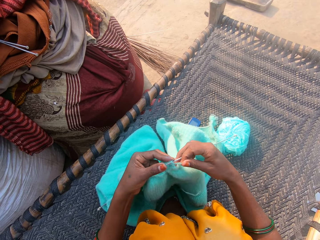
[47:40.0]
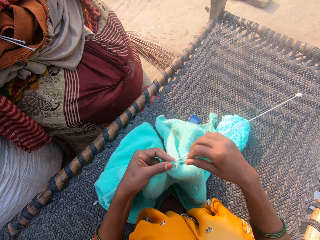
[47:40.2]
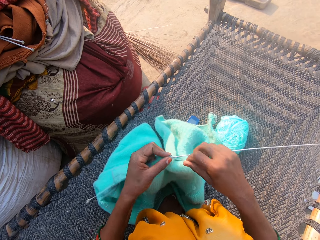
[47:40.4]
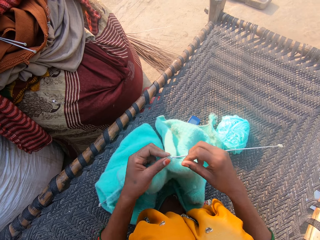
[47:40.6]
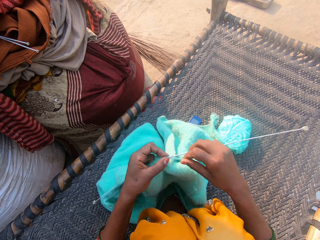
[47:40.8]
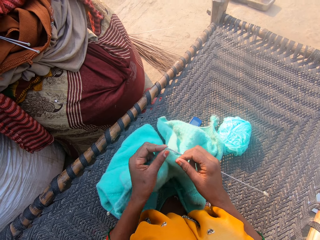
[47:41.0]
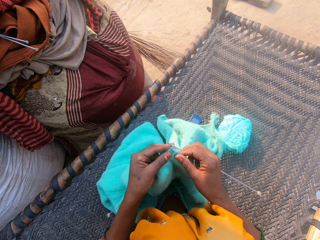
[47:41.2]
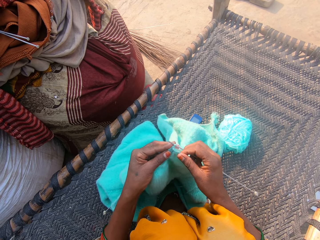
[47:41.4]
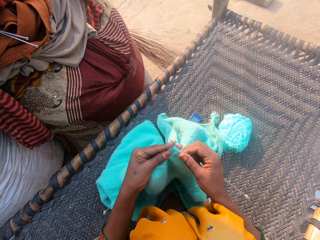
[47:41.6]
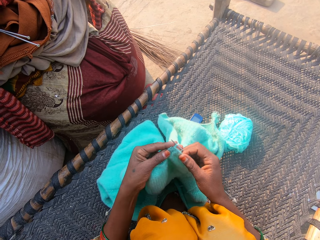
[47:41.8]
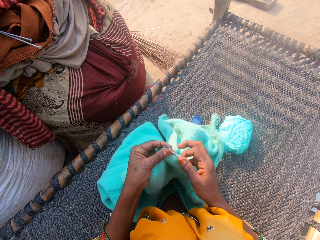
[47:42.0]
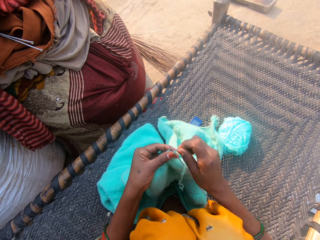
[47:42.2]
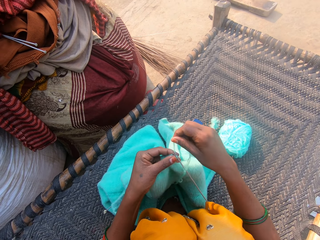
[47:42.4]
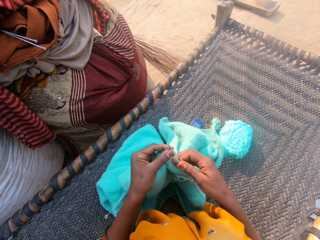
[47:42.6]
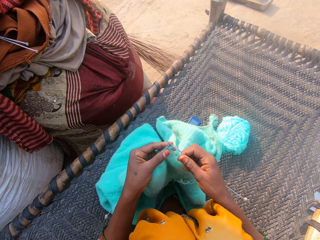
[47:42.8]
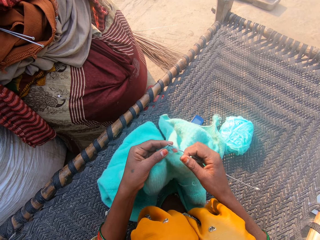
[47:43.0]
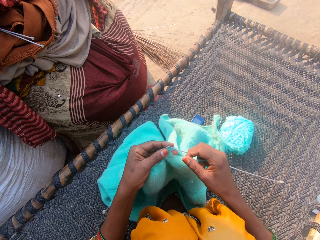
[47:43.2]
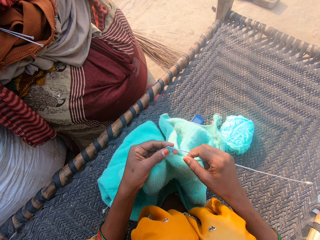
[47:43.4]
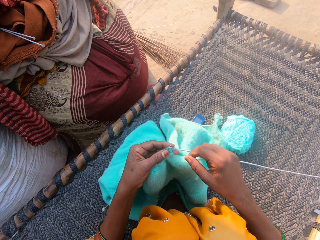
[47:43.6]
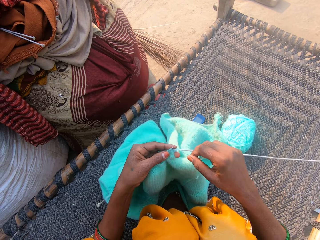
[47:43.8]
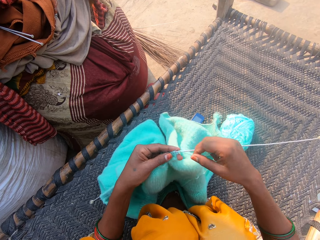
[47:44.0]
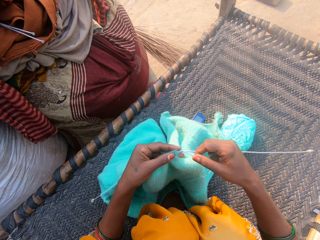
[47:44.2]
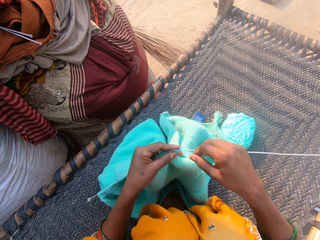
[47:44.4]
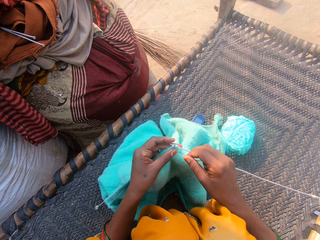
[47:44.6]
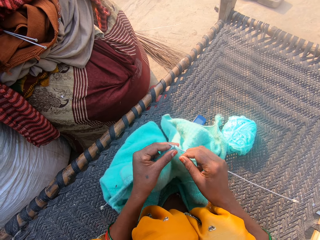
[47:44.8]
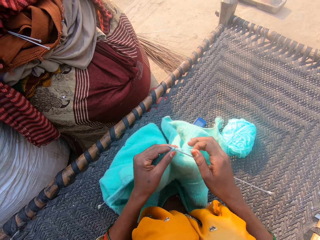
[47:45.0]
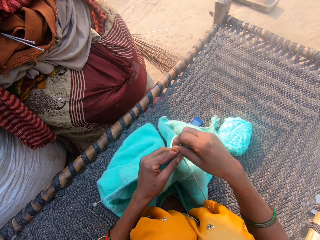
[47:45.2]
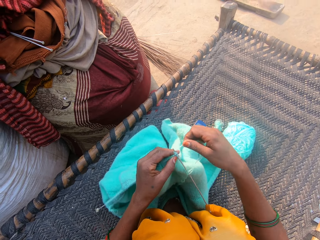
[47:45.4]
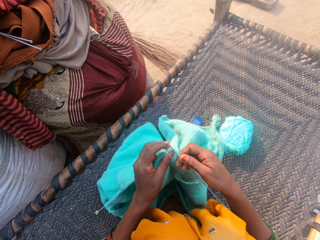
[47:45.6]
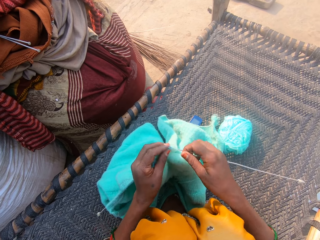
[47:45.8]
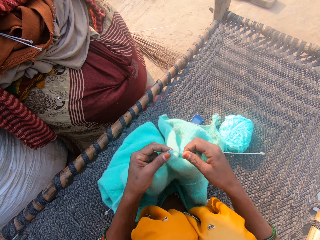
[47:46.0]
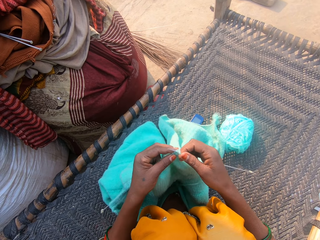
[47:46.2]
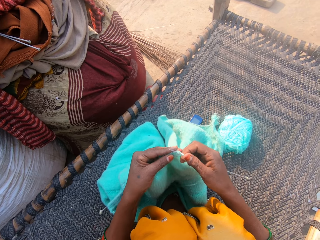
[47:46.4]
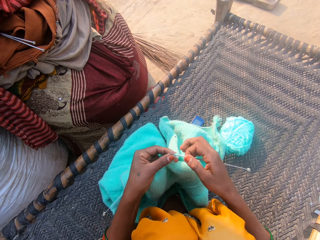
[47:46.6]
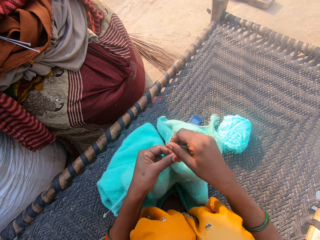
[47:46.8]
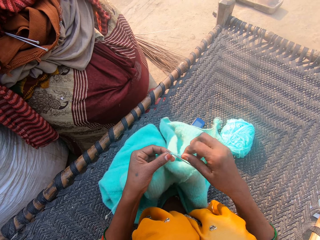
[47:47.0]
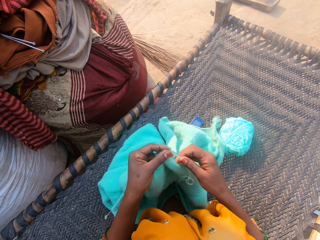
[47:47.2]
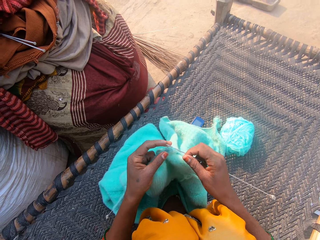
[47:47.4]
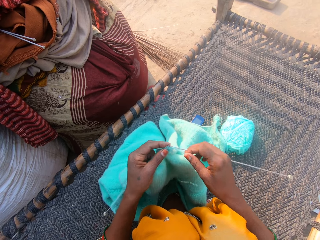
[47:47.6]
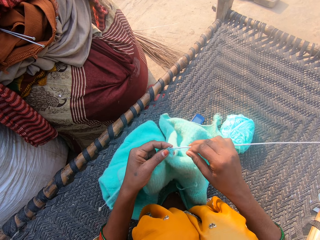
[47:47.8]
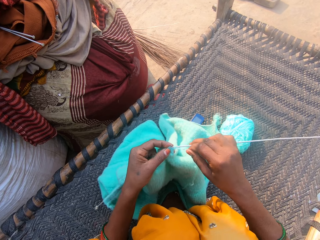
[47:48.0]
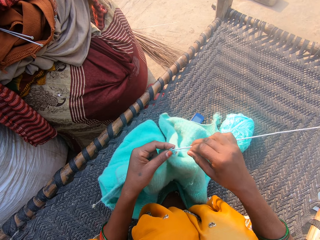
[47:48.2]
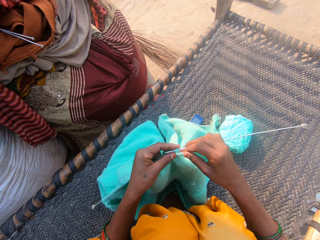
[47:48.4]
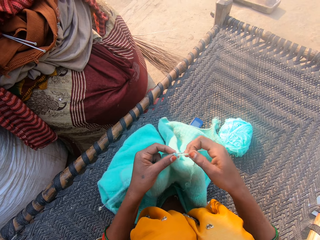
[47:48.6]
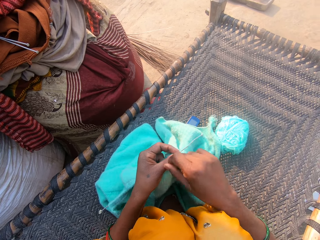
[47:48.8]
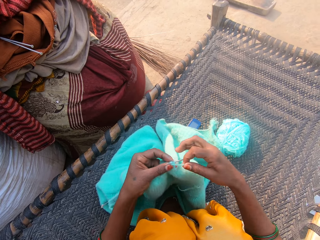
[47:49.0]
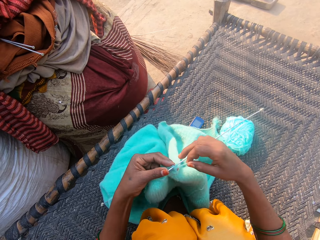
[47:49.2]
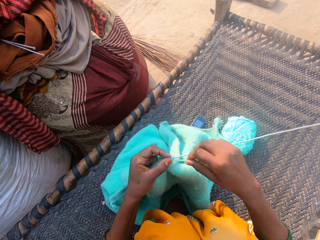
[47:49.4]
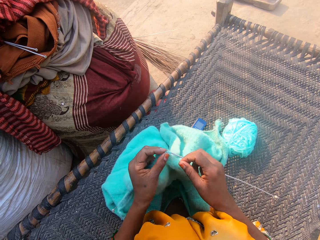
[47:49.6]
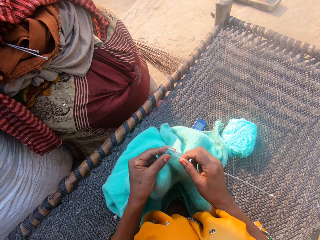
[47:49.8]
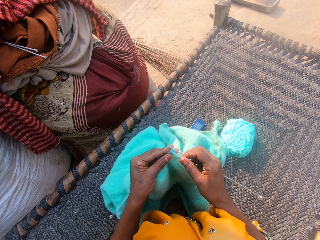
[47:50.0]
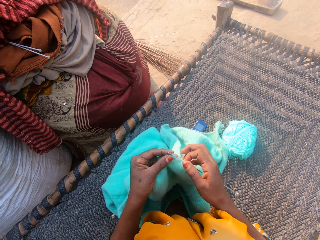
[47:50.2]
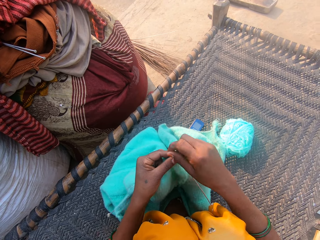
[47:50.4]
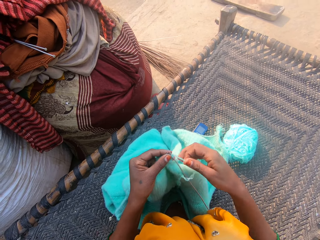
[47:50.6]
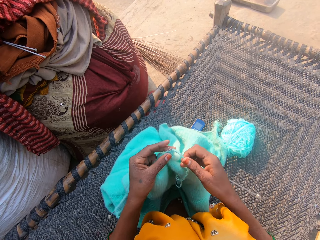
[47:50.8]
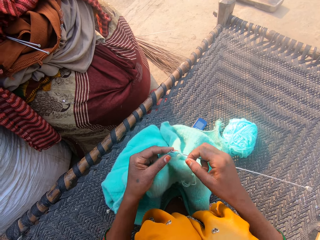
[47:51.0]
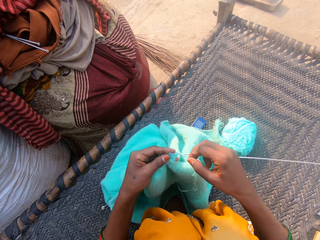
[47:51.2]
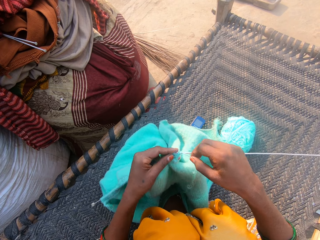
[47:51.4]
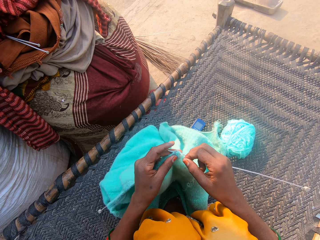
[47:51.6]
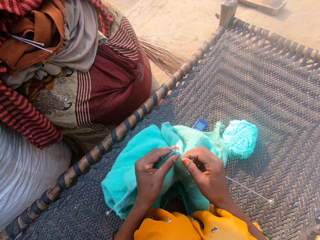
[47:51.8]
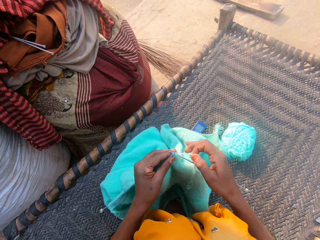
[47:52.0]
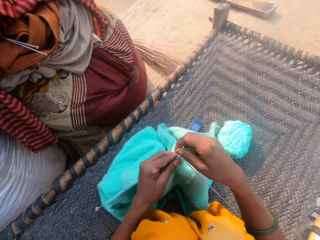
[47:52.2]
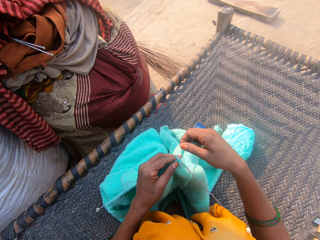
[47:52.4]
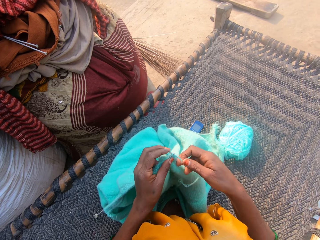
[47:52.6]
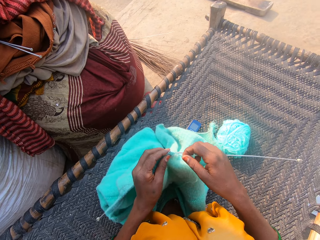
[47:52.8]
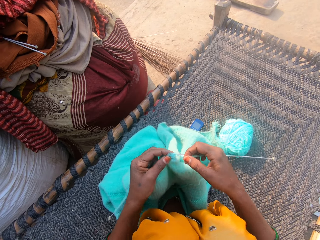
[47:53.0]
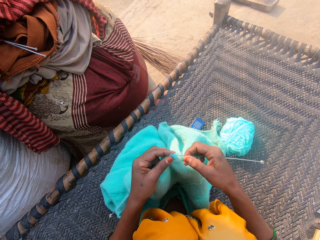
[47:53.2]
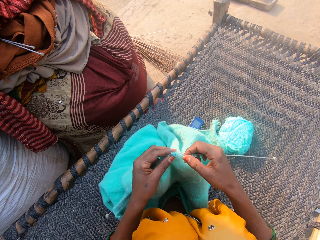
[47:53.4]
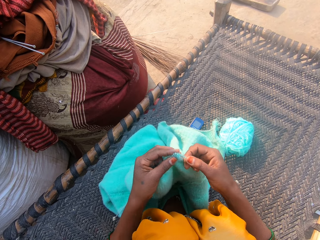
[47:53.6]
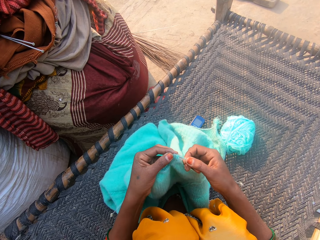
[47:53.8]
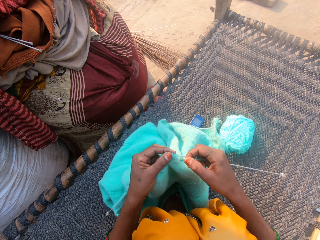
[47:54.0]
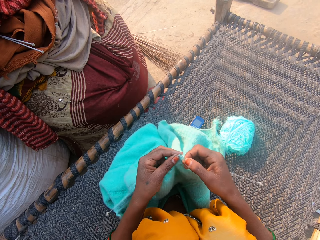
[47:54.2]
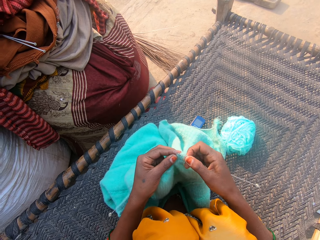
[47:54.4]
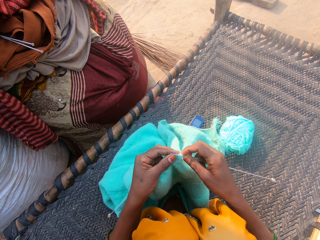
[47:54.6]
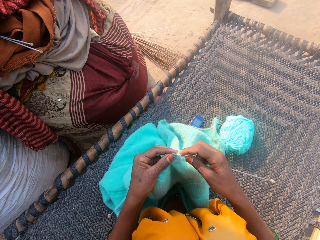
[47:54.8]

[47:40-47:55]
The camera wearer holds the yarn in place and knits a cloth. They hold the yarn in place and knit the cloth. They hold the yarn in place and knit the cloth. They hold the yarn in place and knit the cloth. They hold the yarn in place and knit the cloth. They hold the yarn in place and knit the cloth. They hold the yarn in place and knit the cloth.

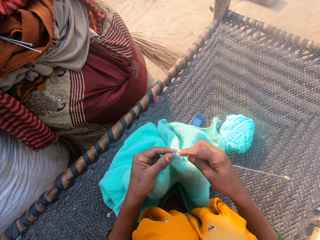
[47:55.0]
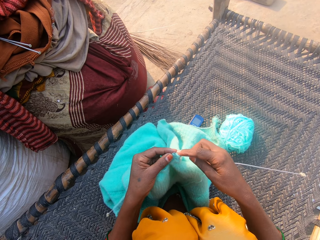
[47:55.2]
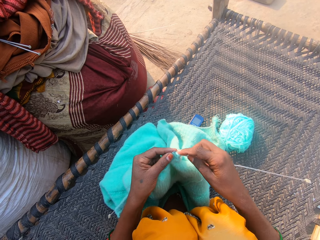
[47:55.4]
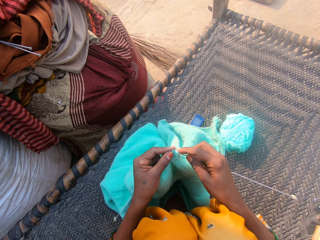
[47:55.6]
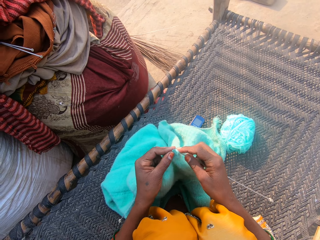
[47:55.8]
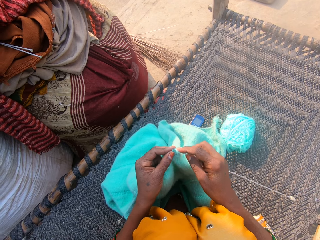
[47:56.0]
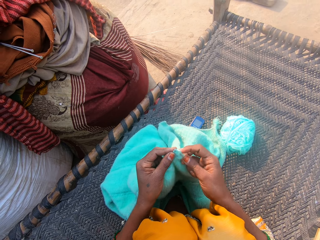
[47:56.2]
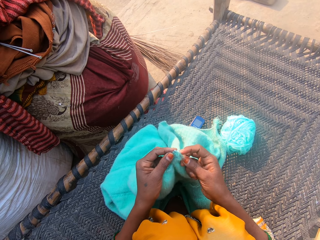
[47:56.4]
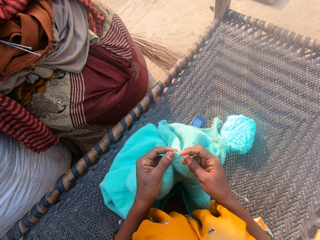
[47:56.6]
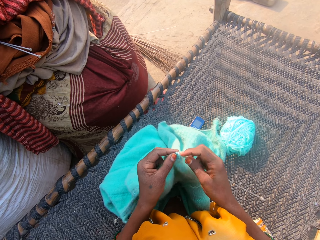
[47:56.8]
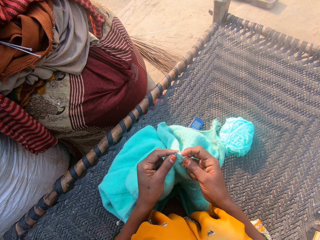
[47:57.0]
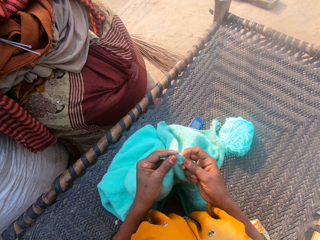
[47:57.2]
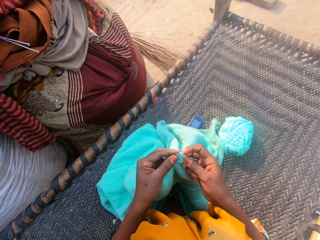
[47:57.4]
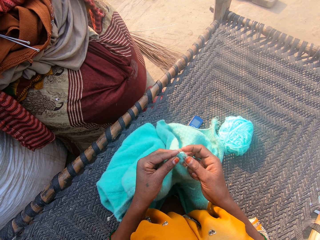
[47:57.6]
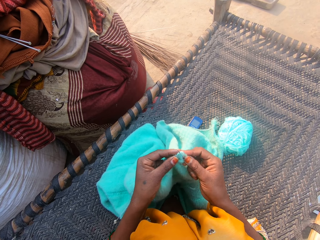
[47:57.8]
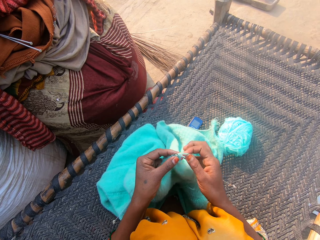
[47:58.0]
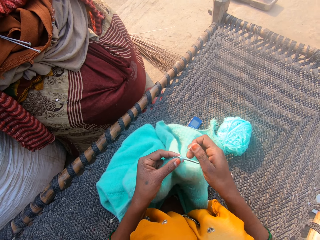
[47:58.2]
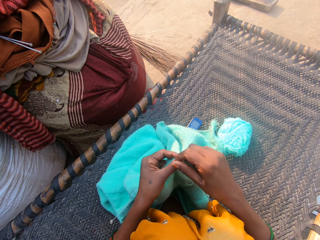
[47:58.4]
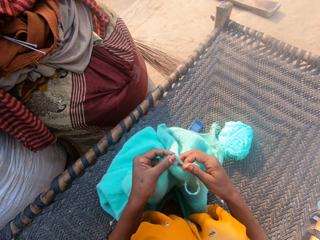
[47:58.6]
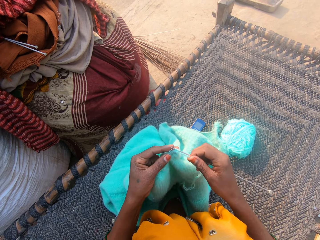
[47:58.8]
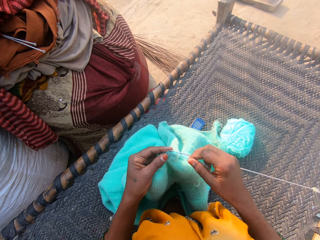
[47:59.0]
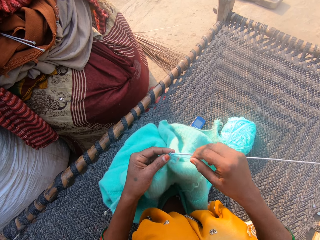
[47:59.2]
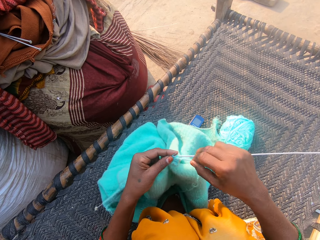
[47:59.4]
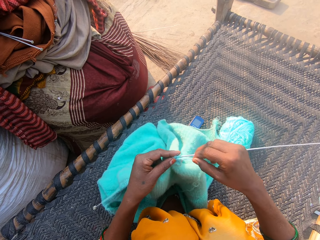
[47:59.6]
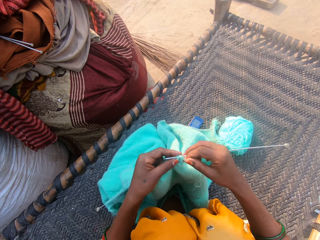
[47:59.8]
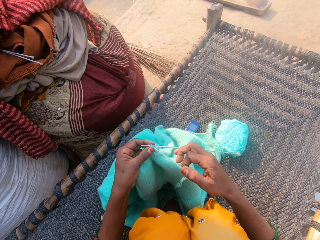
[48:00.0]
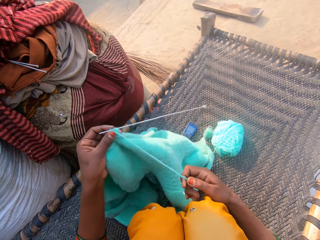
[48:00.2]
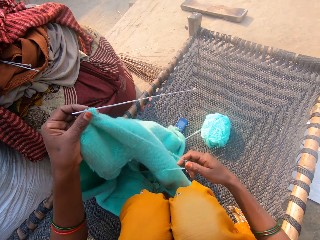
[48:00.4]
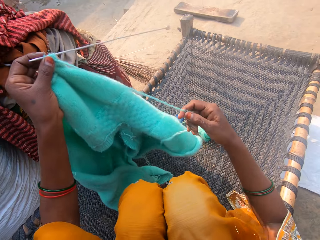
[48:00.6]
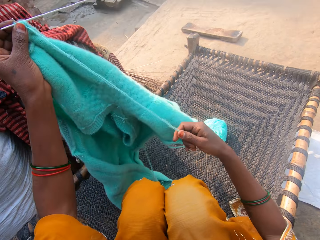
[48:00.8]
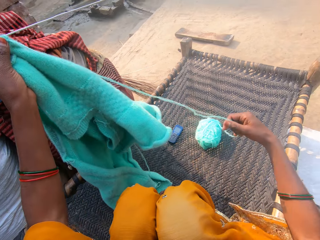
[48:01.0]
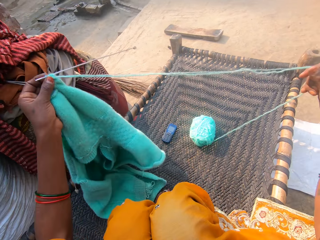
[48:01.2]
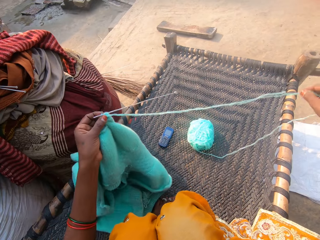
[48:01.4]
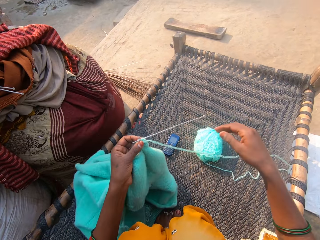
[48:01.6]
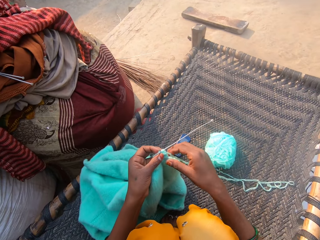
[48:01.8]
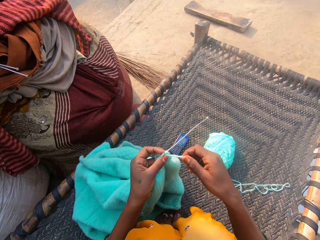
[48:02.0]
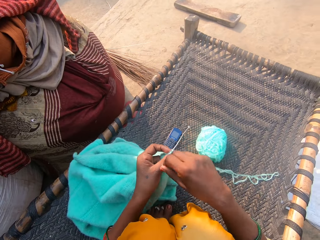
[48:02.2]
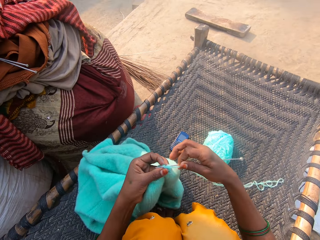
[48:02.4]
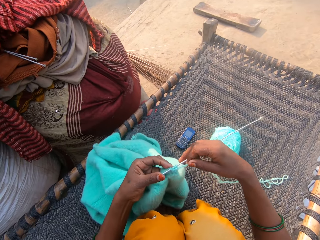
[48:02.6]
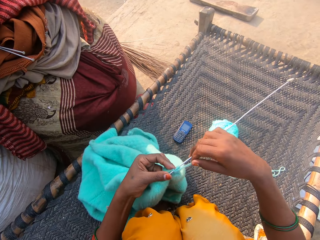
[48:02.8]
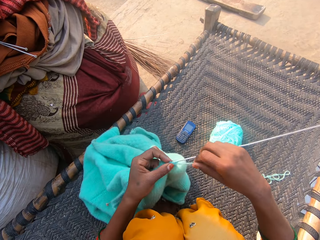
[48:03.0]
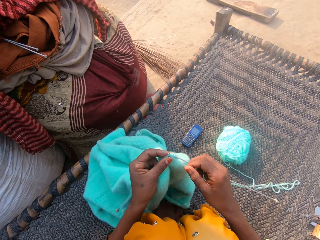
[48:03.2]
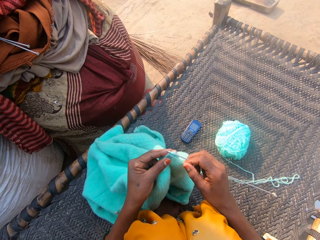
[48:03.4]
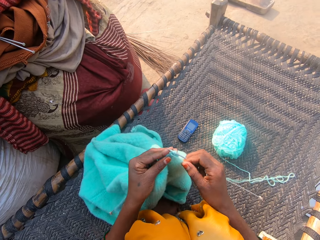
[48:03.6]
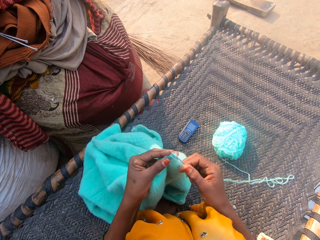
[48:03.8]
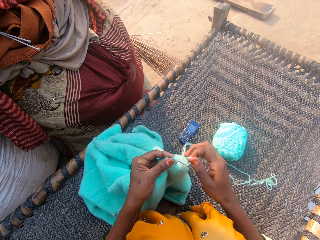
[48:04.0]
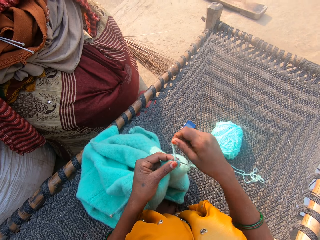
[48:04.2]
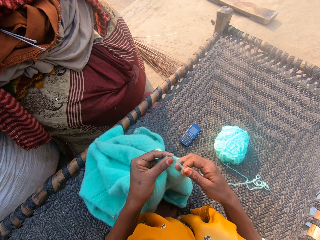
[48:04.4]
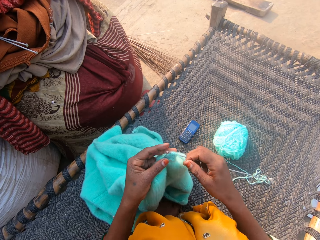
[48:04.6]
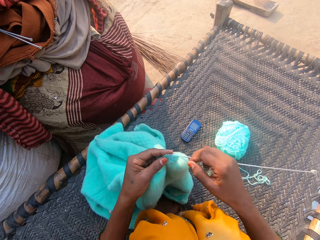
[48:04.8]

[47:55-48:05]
The camera wearer holds the yarn in place. She knits a cloth. She adjusts the wool with her right hand. She pulls the yarn. She holds the yarn in place. She knits the cloth with the needles and wool. She holds the yarn in place.
